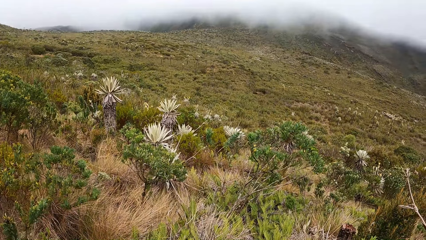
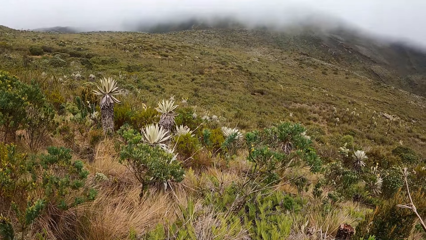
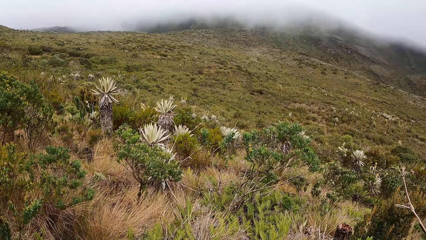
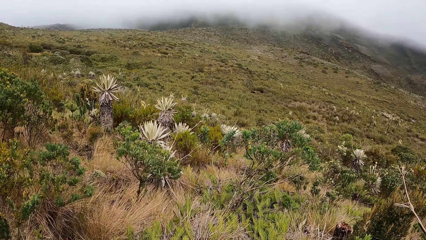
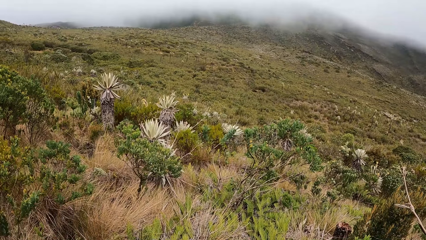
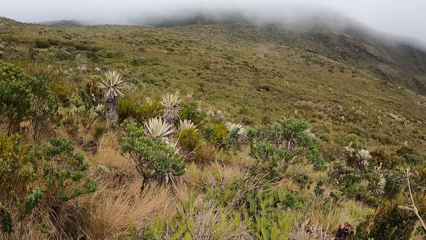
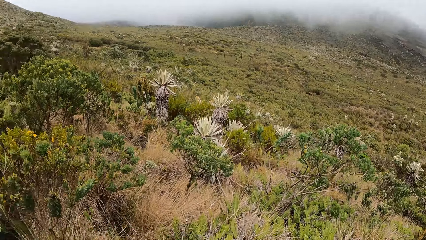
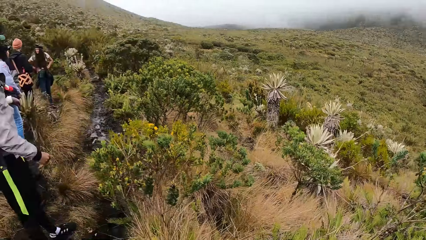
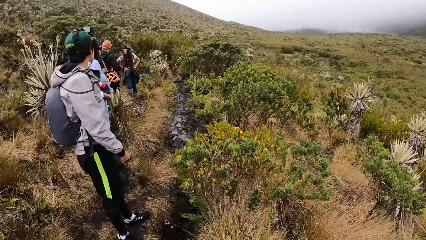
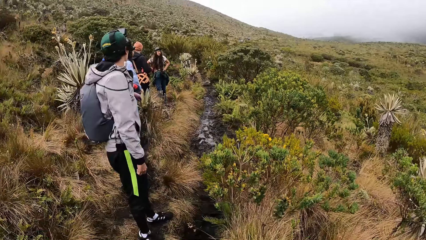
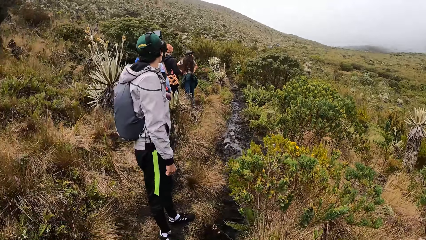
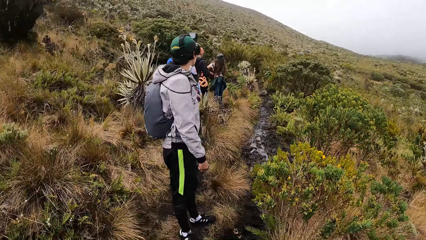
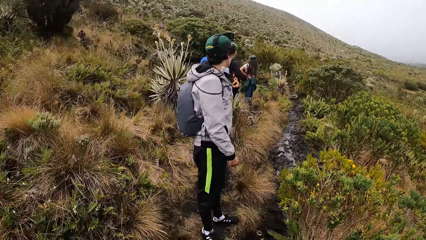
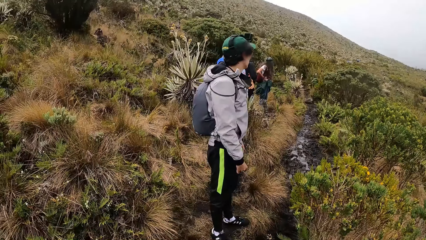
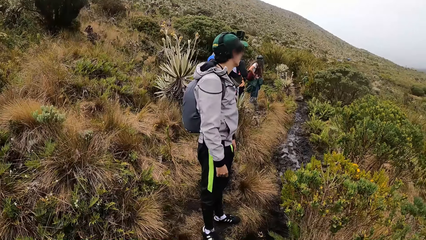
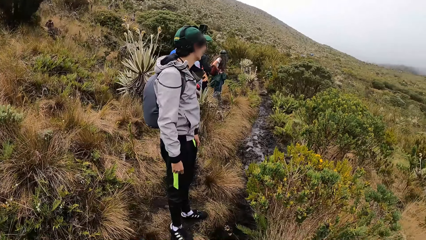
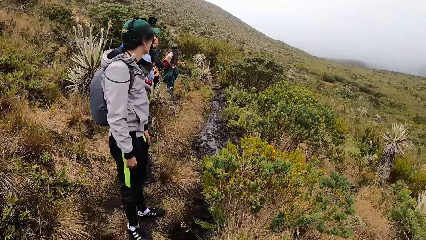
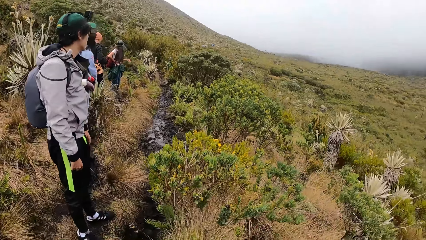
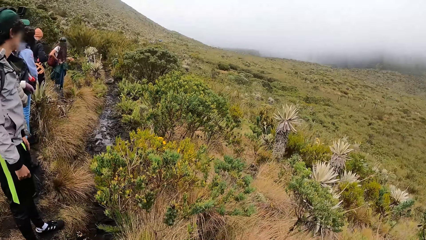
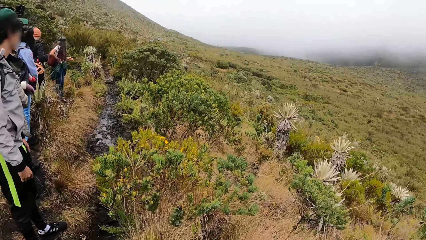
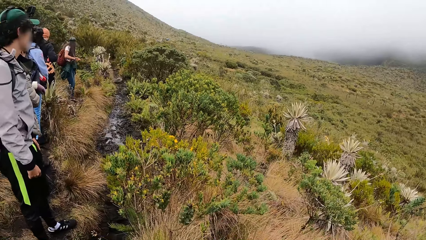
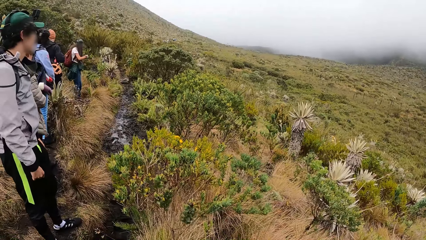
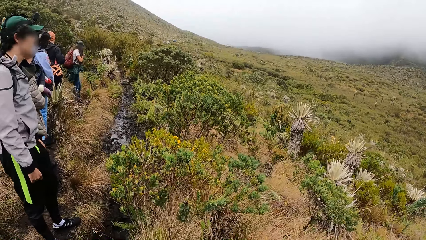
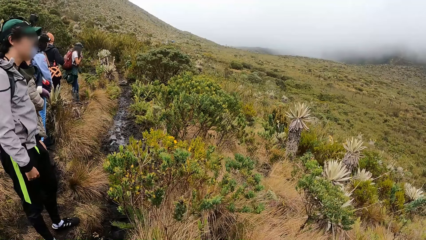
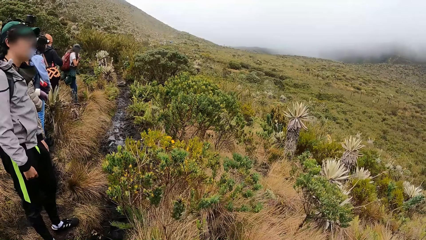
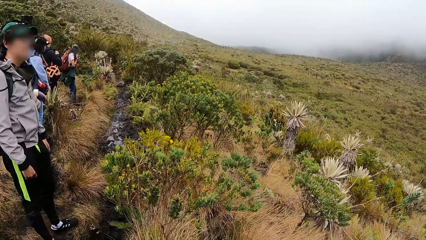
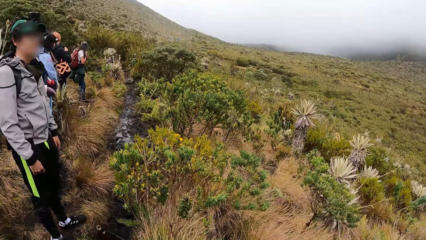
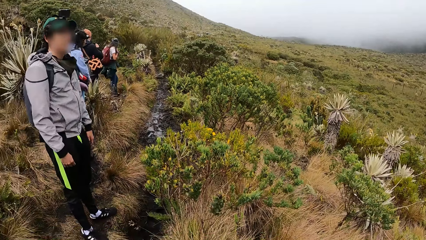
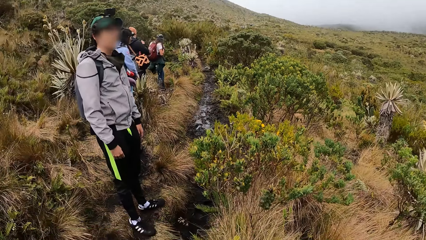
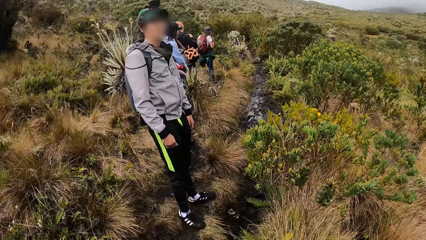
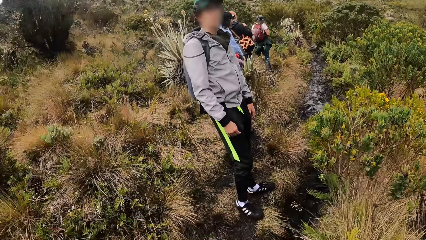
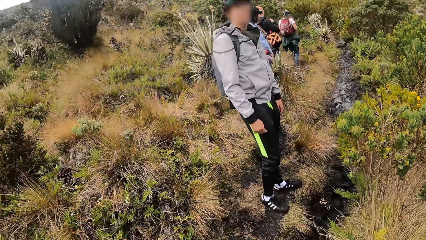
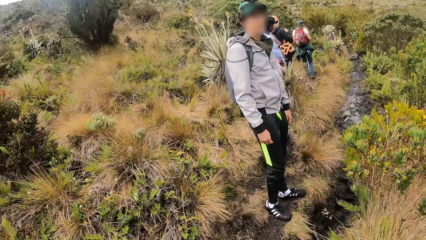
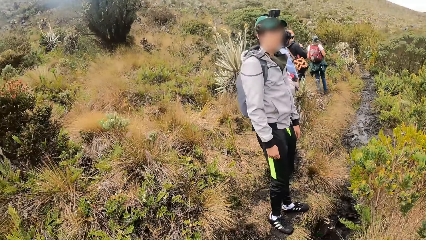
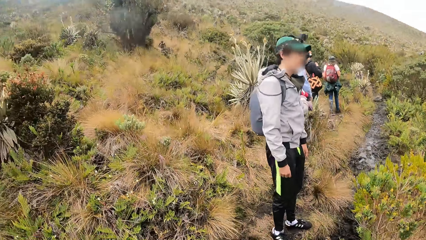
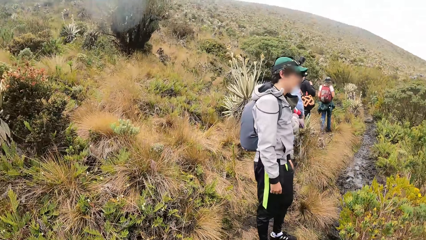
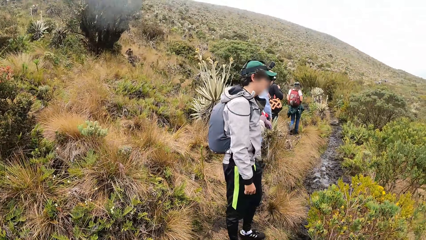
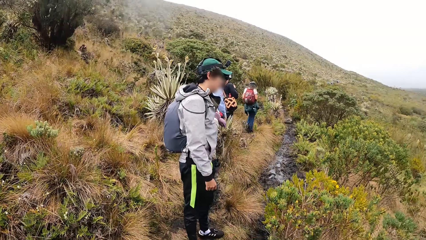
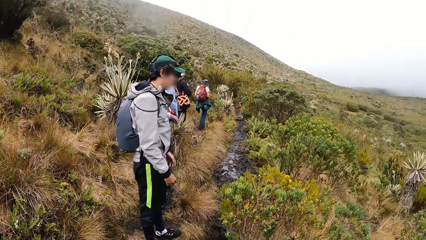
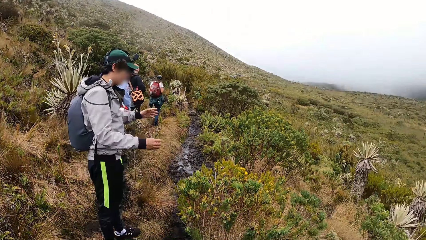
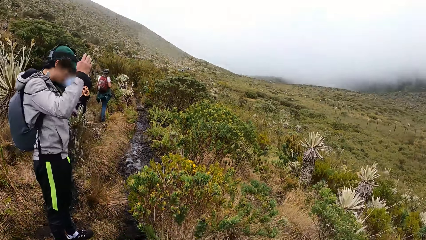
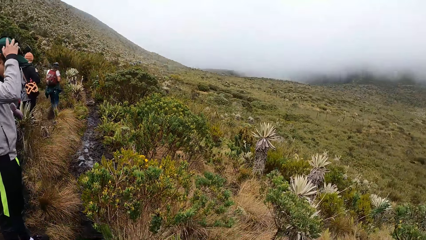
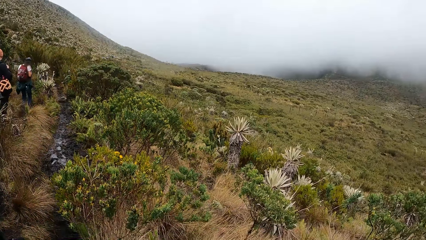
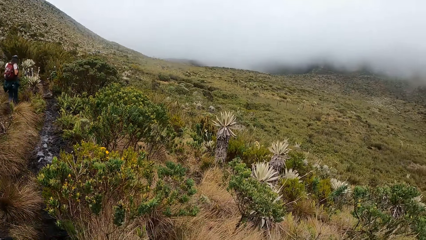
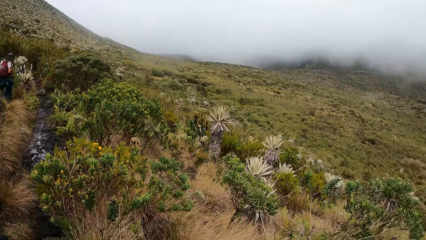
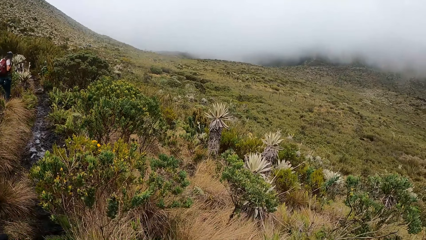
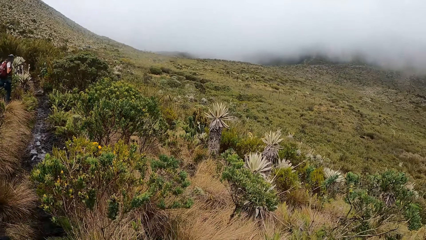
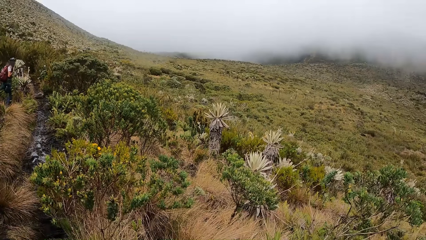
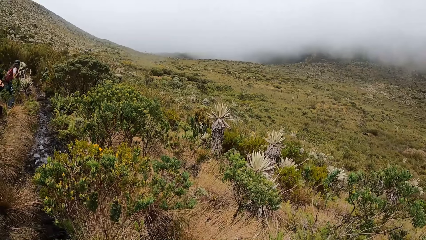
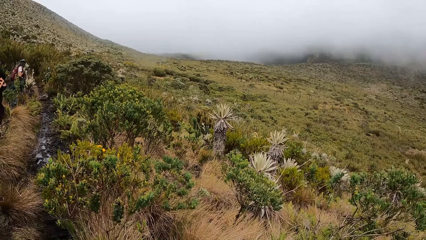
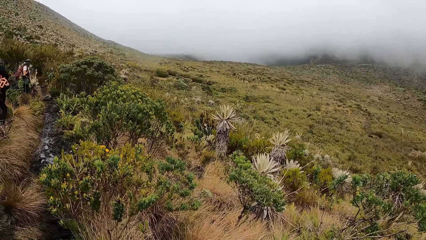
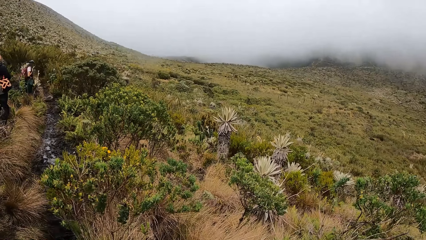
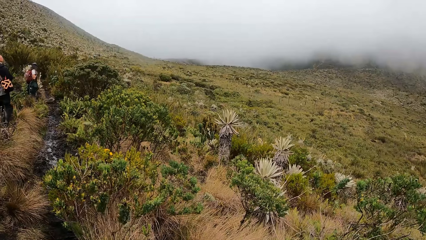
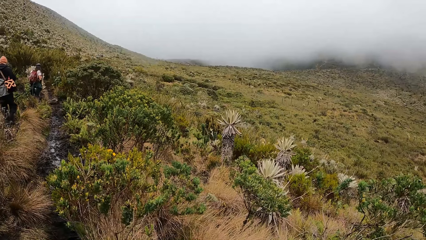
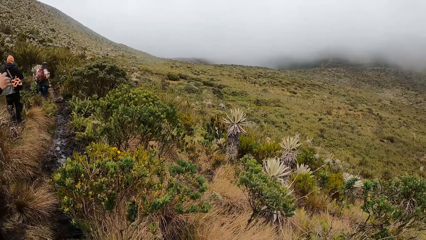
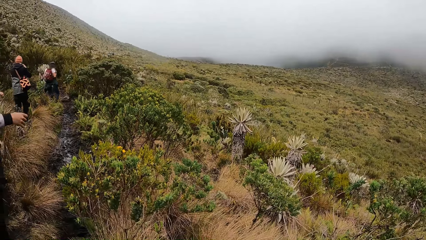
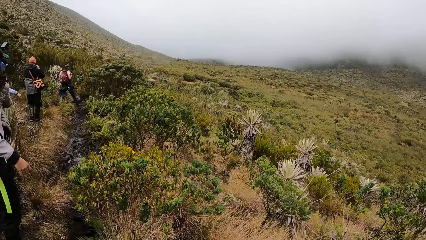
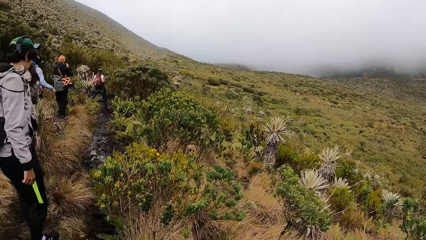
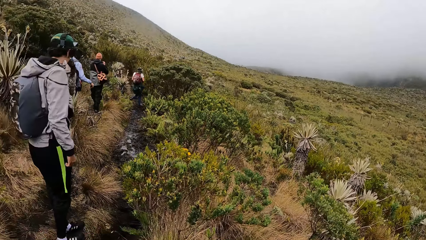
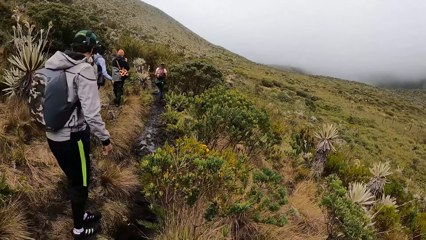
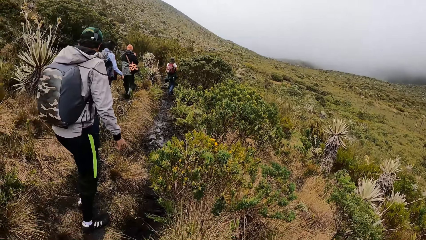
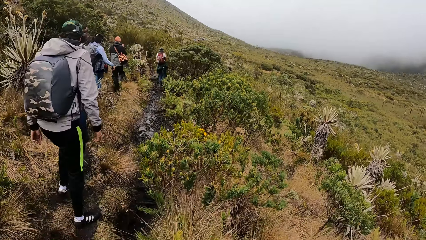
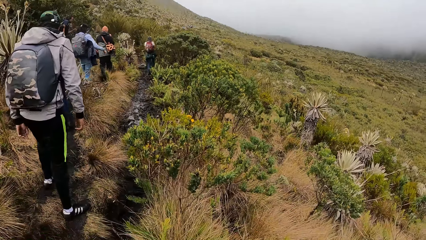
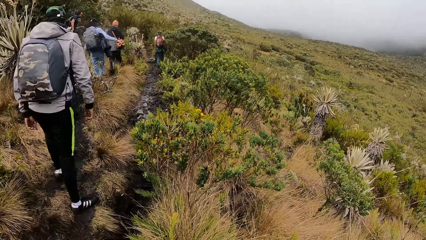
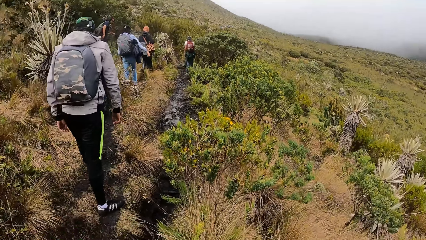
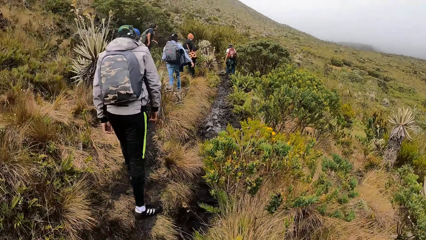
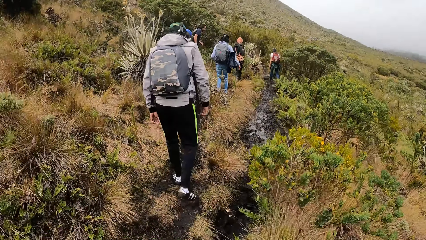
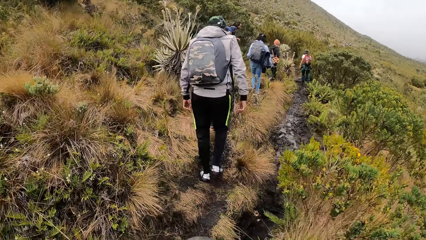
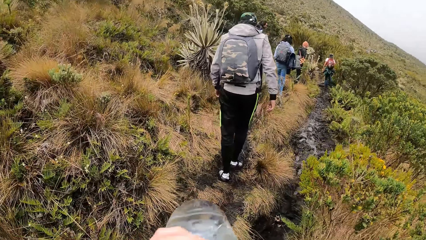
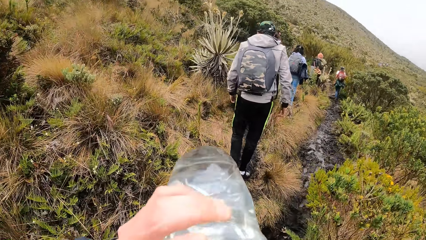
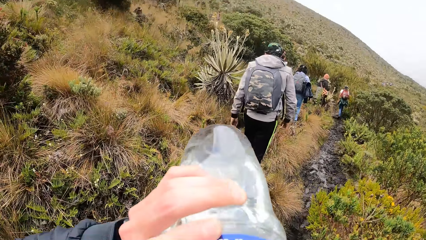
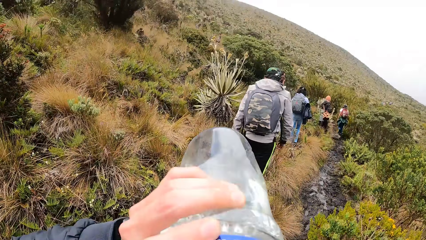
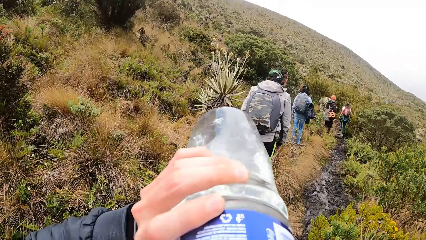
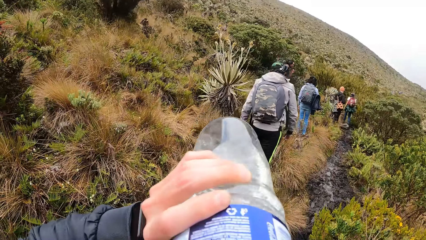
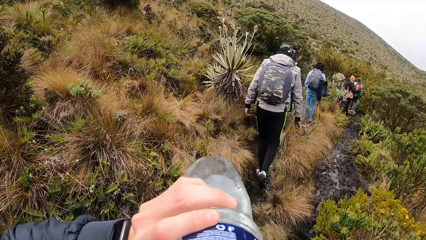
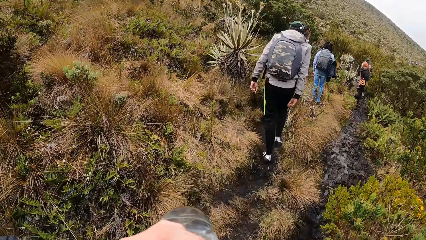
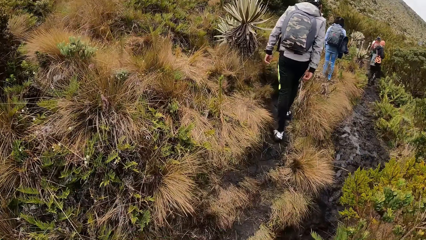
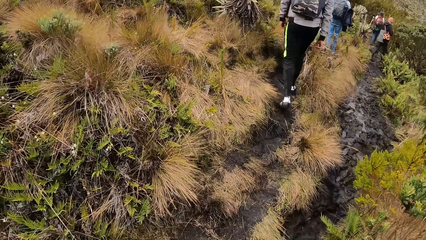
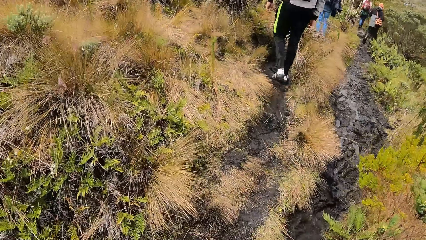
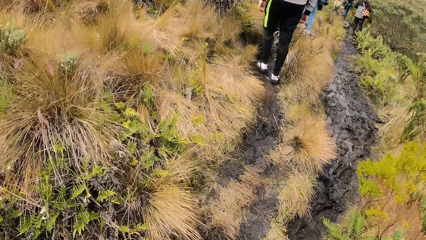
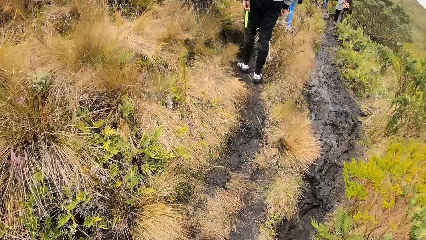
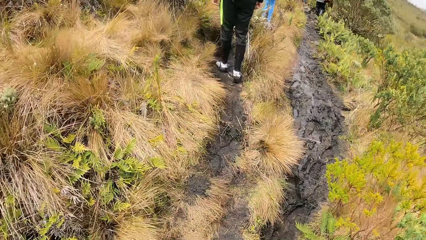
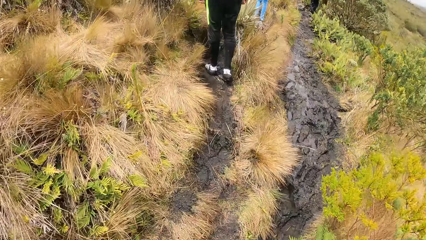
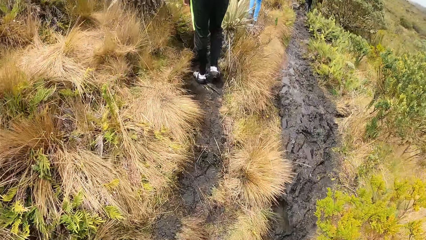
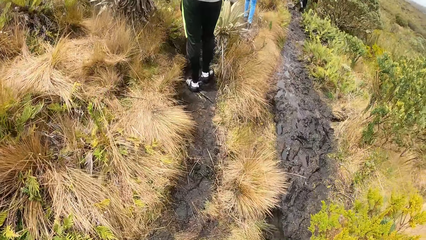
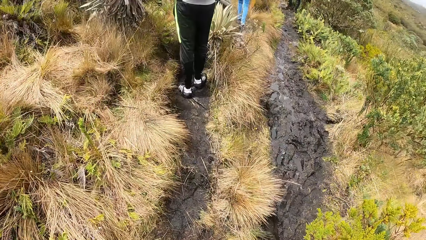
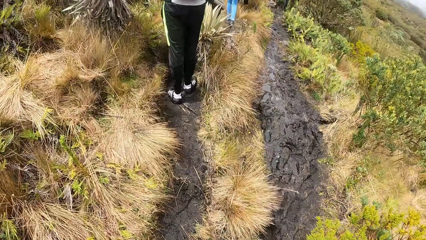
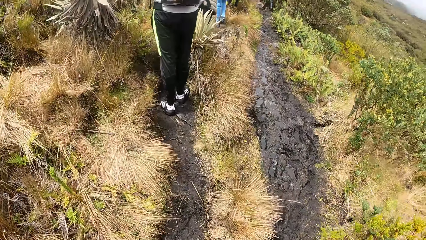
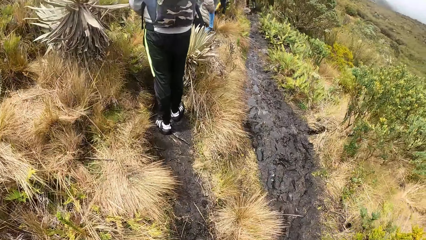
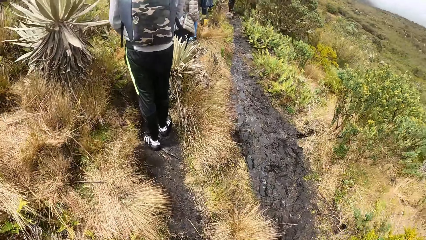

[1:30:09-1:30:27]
A man adjusts a camera on his head with both hands. The man walks along a pathway. The camera wearer drinks water from a bottle in her left hand. She walks along the pathway.
